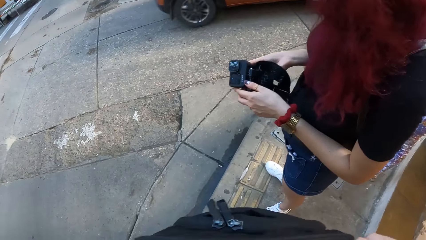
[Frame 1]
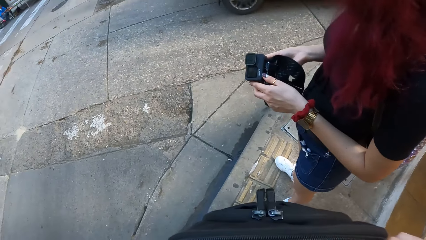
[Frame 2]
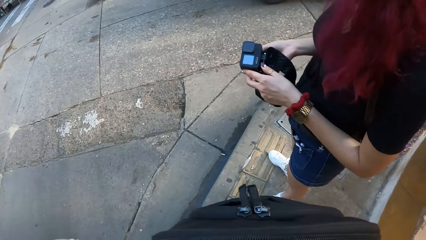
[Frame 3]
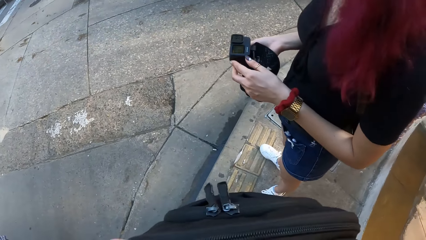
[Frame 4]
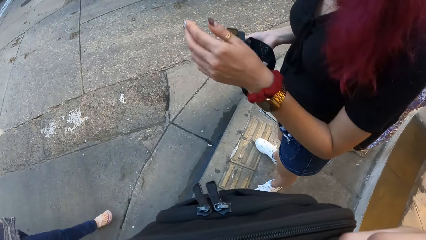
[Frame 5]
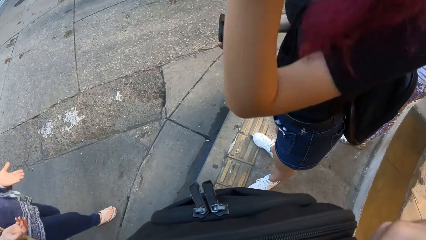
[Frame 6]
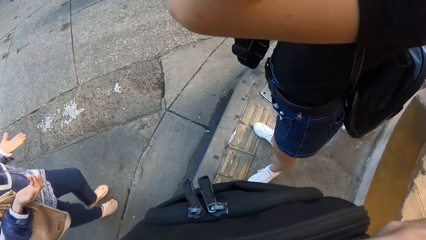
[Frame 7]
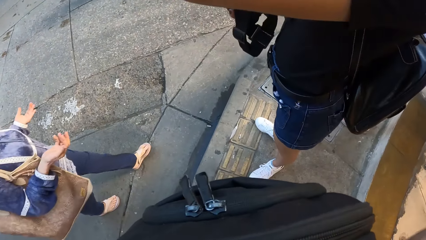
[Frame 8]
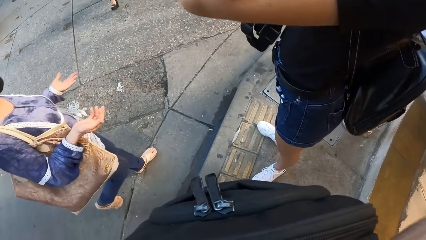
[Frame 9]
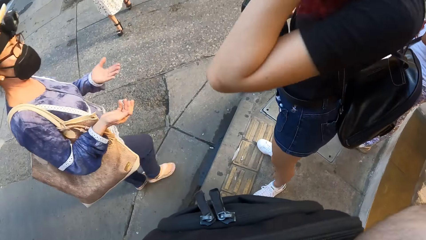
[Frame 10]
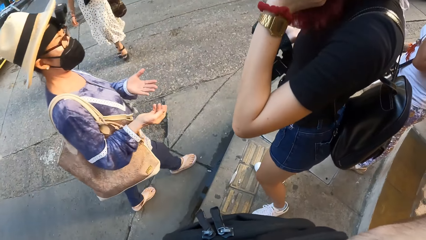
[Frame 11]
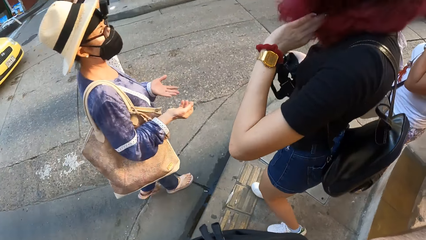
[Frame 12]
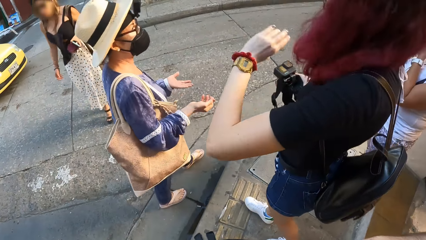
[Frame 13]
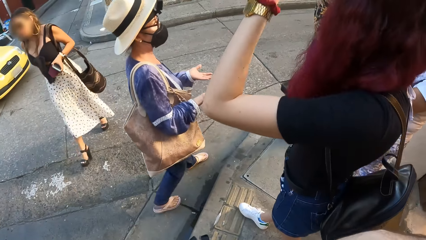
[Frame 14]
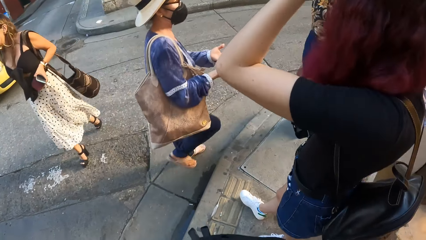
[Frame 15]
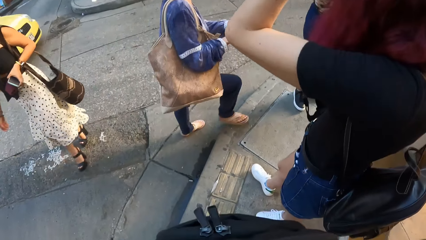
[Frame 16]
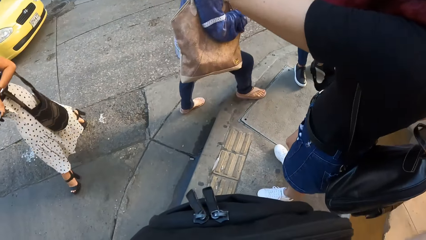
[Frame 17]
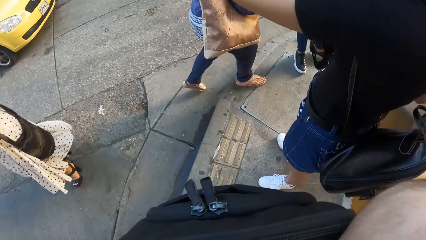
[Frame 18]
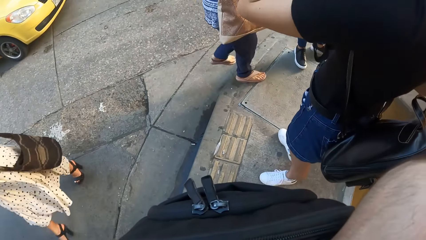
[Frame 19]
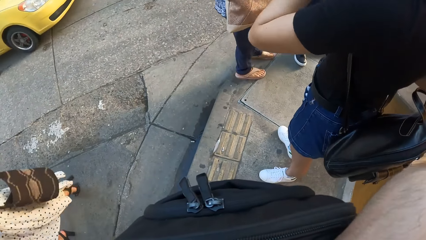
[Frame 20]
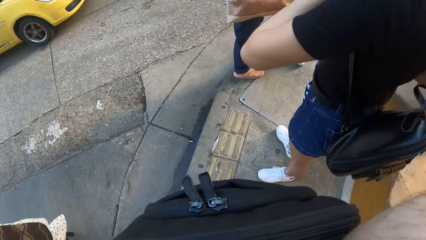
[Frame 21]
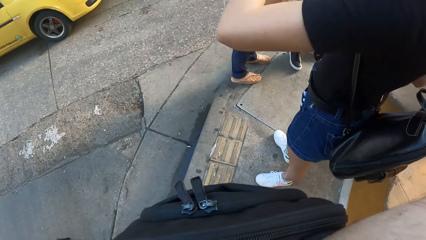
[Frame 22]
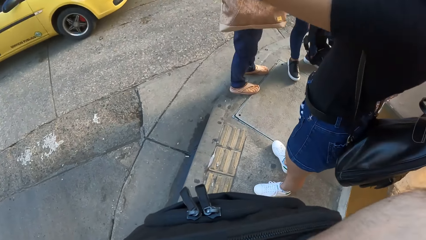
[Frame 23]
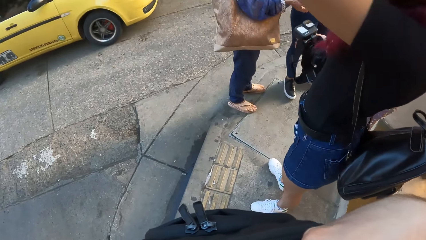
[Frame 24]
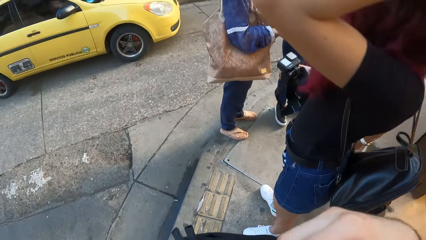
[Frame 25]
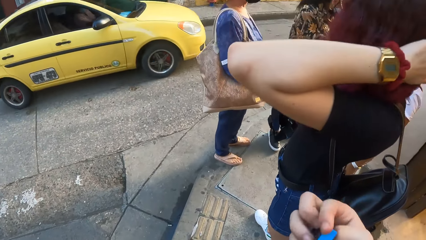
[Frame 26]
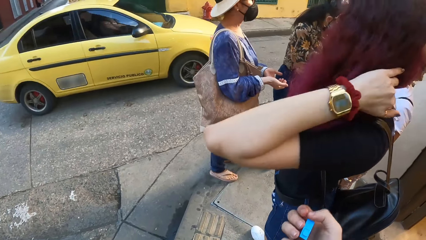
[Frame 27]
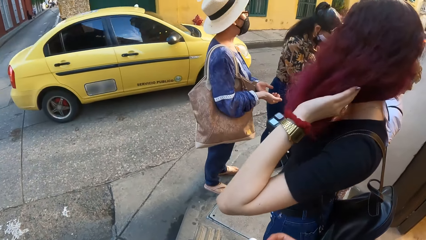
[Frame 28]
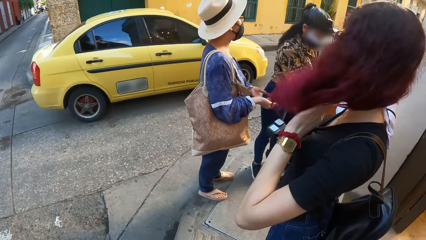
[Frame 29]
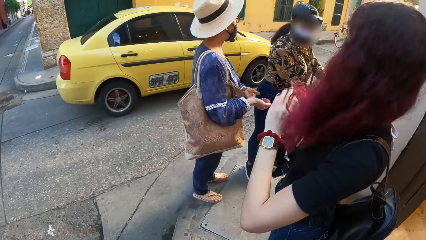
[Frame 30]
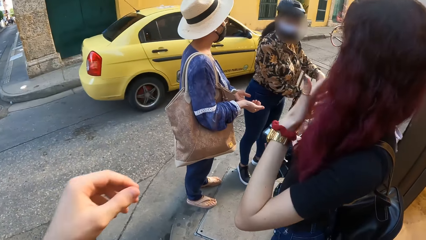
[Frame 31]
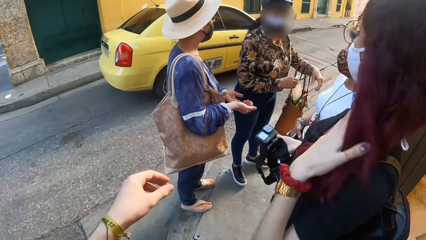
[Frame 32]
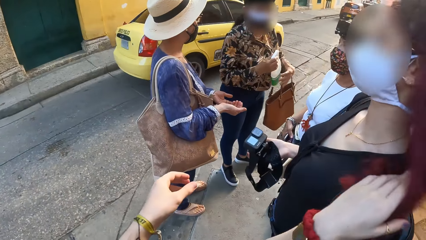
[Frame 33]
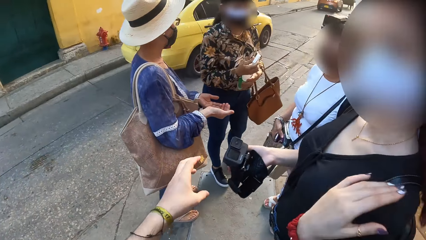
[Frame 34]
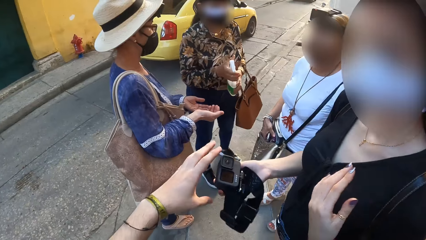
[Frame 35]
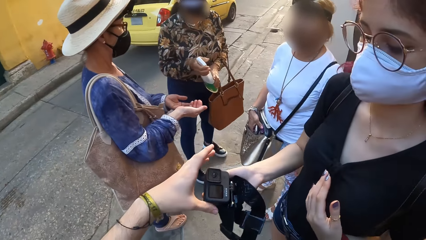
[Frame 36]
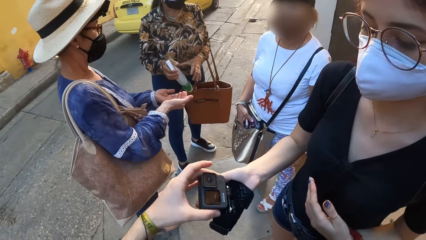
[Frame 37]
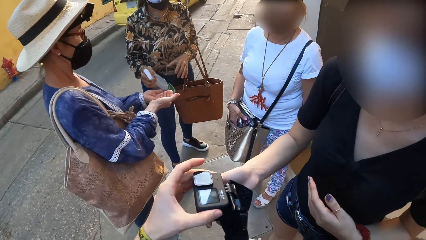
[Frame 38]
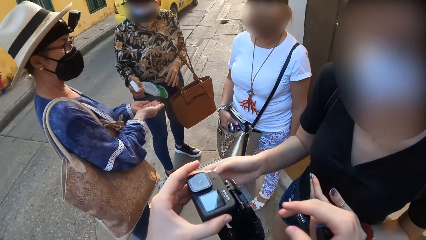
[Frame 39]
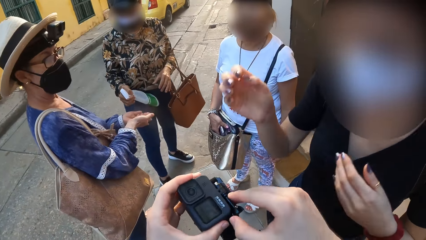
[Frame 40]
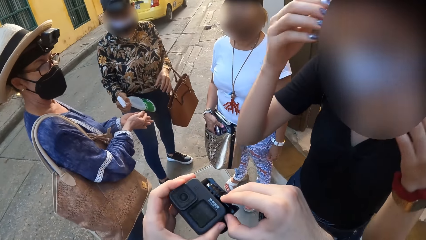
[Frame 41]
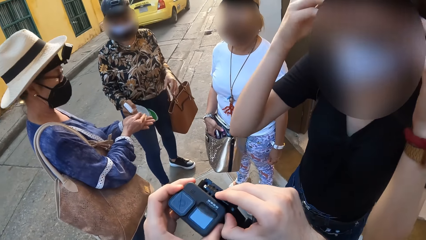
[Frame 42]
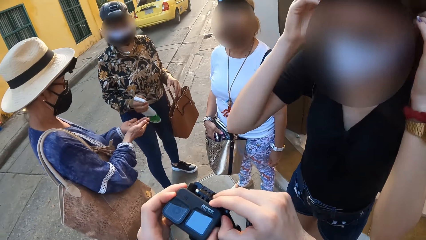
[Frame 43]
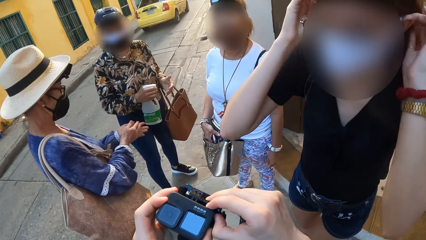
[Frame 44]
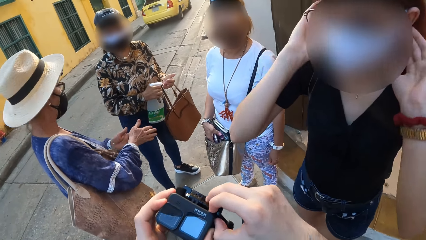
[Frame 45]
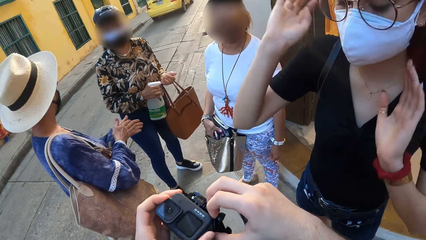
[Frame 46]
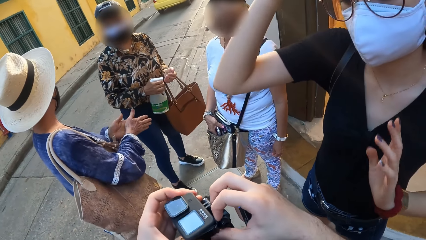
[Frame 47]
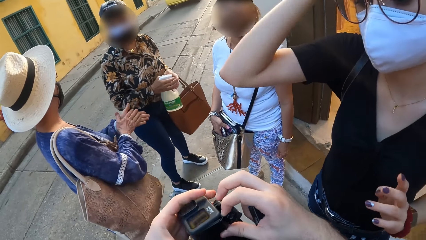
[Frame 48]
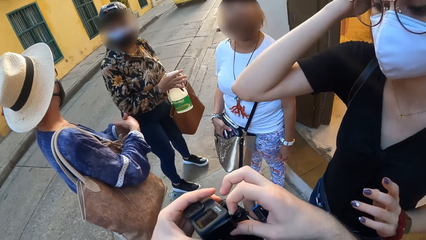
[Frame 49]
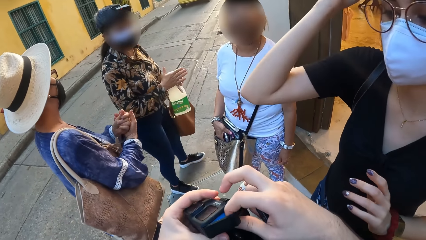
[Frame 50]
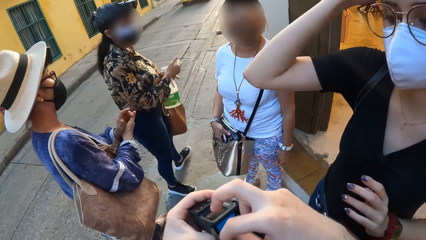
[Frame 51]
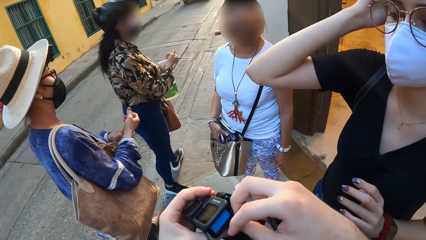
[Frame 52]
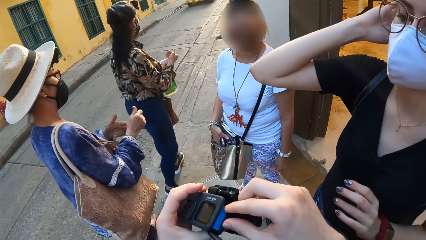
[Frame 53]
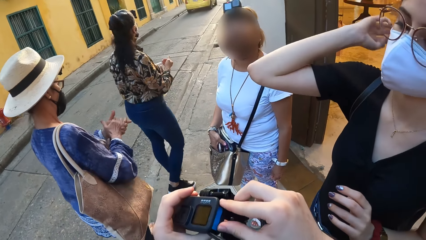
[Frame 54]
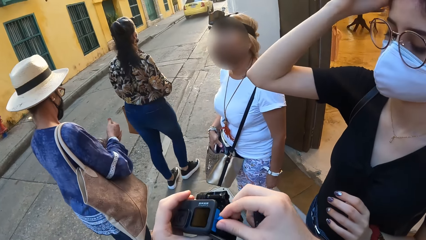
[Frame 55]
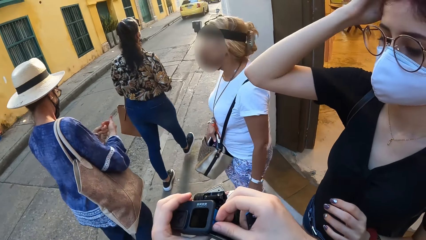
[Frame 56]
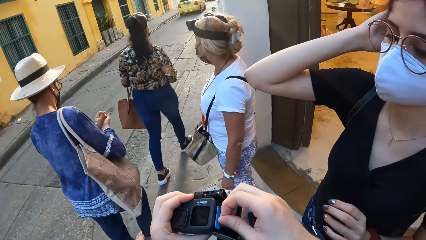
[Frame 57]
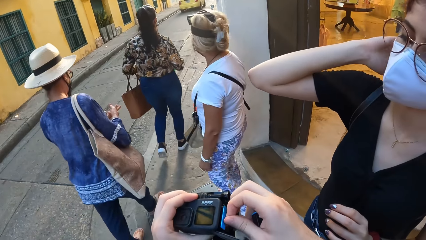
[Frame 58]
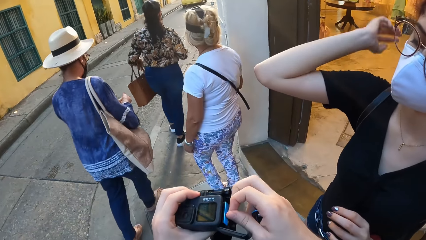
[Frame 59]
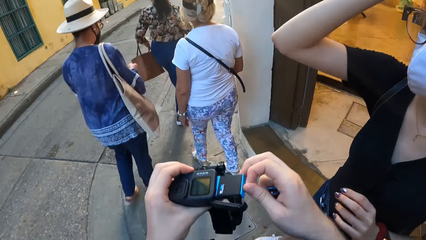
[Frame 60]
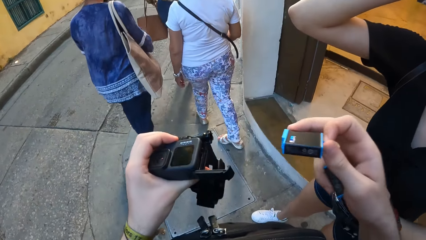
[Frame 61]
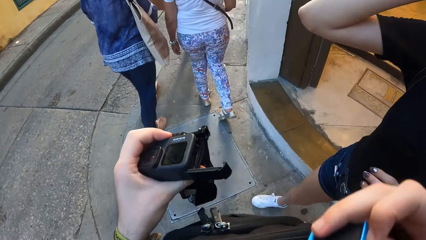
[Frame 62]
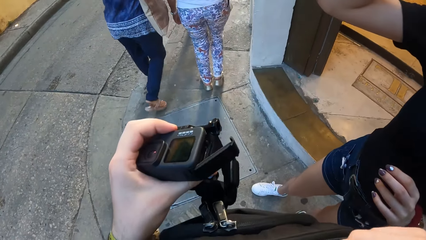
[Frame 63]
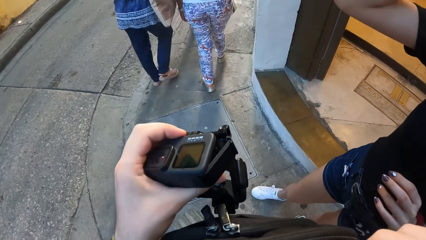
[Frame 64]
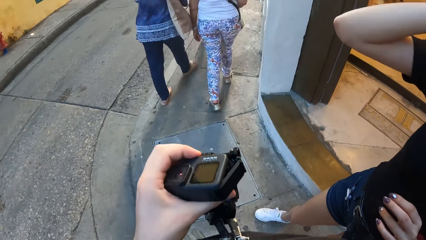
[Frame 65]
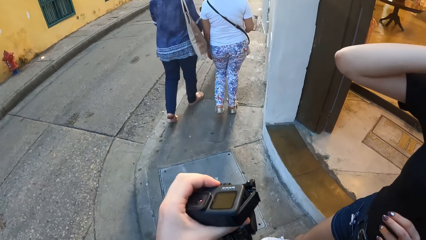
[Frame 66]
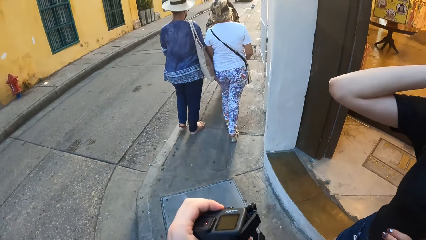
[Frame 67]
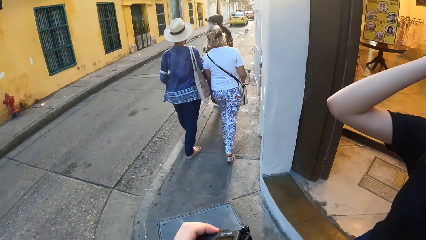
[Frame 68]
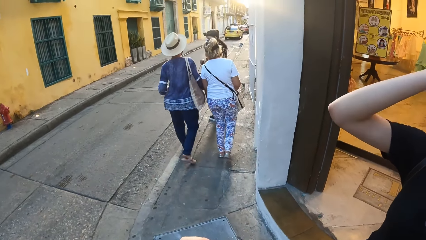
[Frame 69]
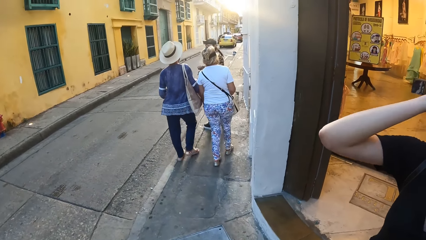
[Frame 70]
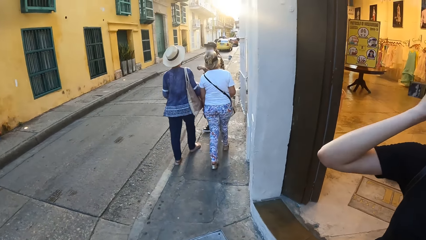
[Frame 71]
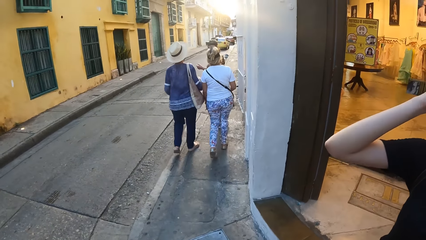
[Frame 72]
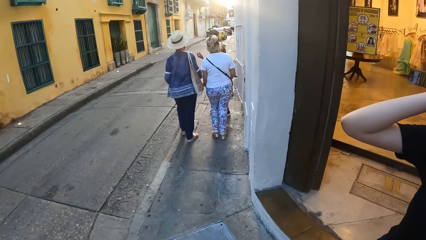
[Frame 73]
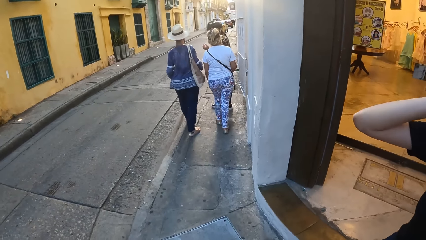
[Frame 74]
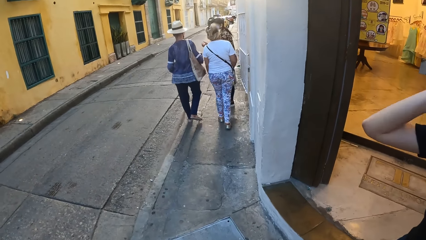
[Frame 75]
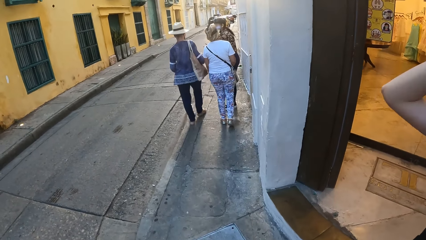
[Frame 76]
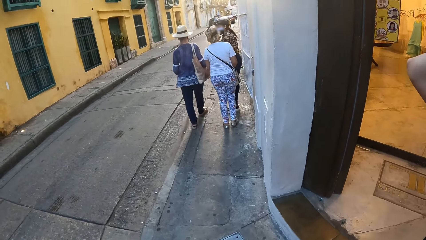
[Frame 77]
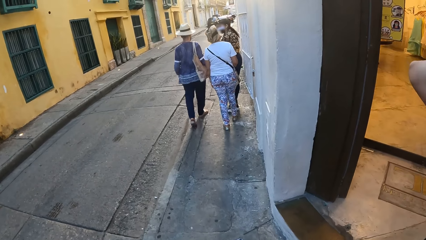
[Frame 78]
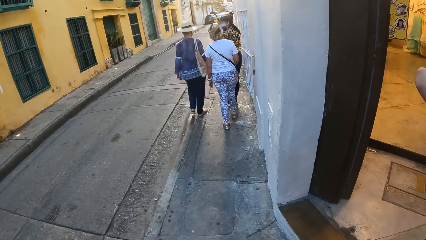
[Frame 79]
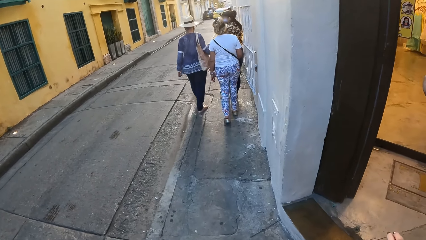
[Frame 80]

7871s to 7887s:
A person raises a hand. The camera wearer zips a backpack with her right hand. A second woman walks past the camera wearer to the walkway. A third woman walks past the camera wearer on the road. A car drives past the camera wearer on the road. Another person stands. The camera wearer picks up a battery from the backpack with her right hand. The woman touches her hair with her left hand. A fourth woman picks up a spray bottle from a bag on her left arm with her right arm. The camera wearer collects the camera from the woman's right hand with her left hand. The woman gives the camera wearer the camera. The fourth woman sprays sanitizer on the second woman's hands with the spray bottle in her right hand. The other person picks up the sanitizer. The woman adjusts her hair with both hands. The camera wearer opens the battery lid of the camera in her left hand with her right hand. The woman touches her head. The fourth woman sprays sanitizer on her left hand with the spray bottle in her right hand. The first person looks at the camera wearer. The woman adjusts her hair with her right hand. The camera wearer removes the battery from the camera with her right hand. The other person walks. The first person walks. The second woman walks on the walkway. Another woman walks on the walkway. The fourth woman walks on the walkway.
